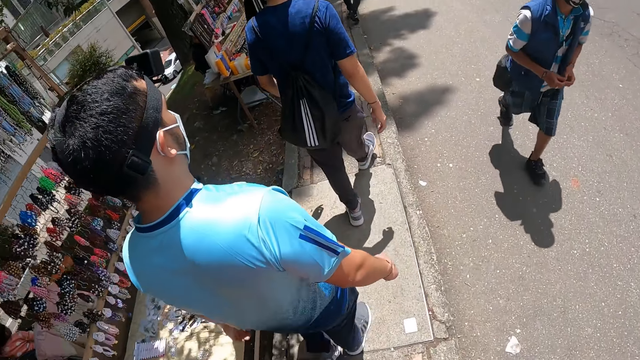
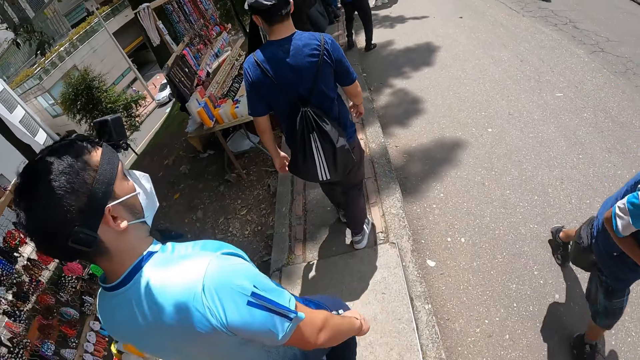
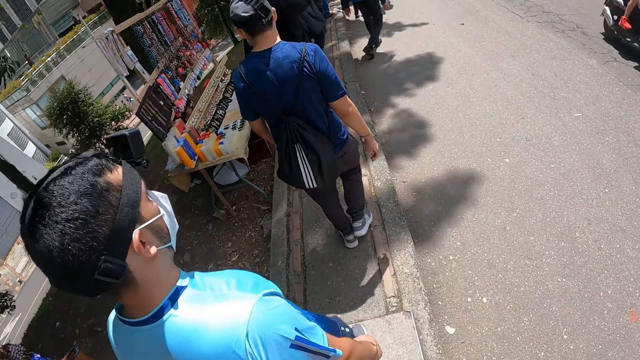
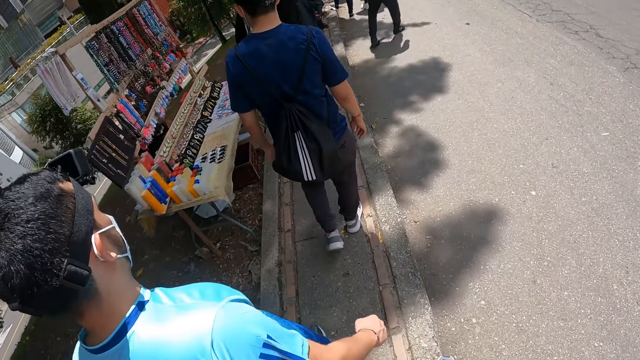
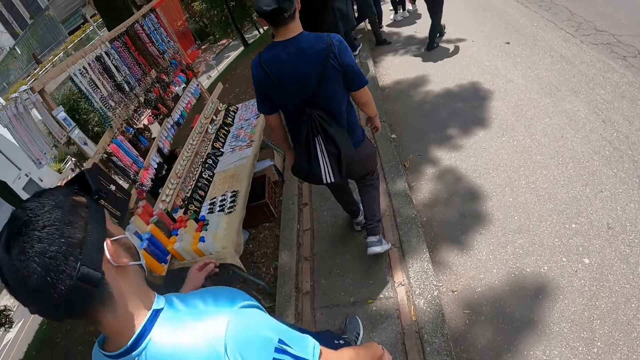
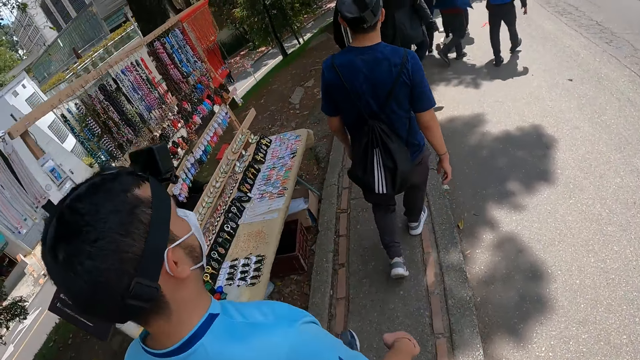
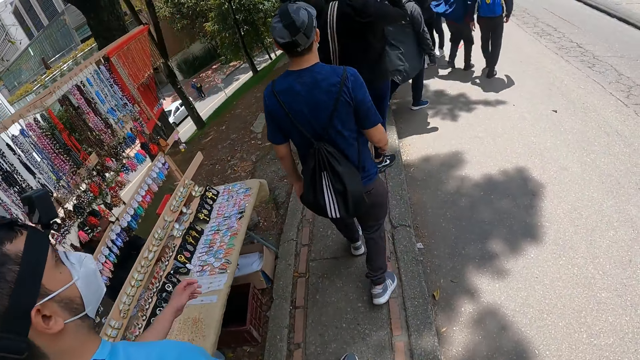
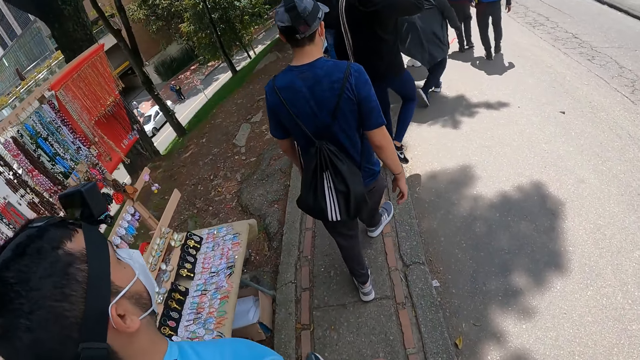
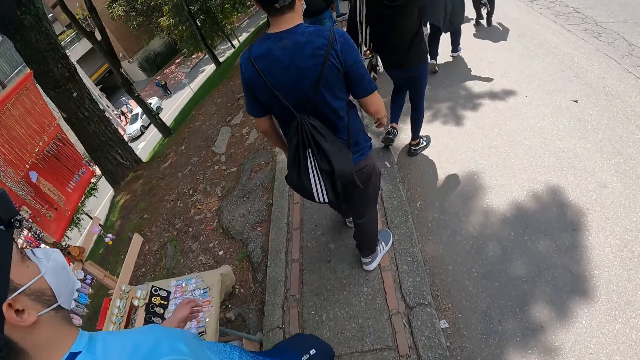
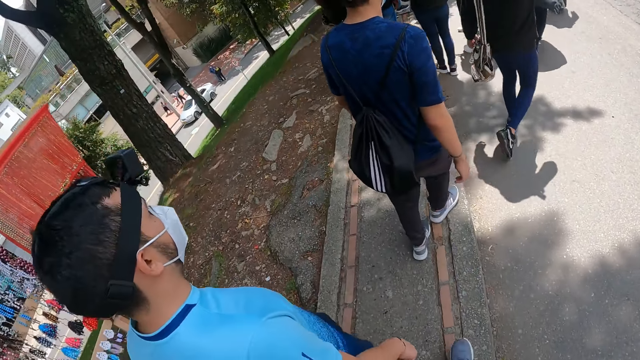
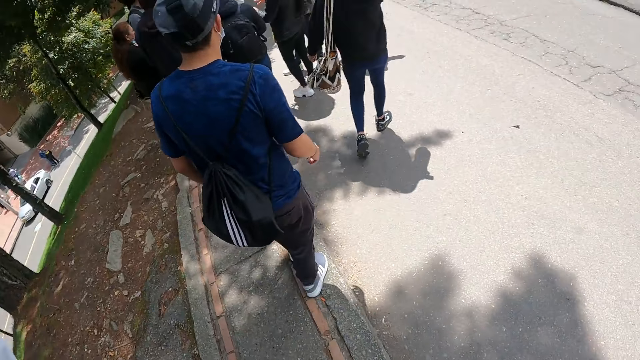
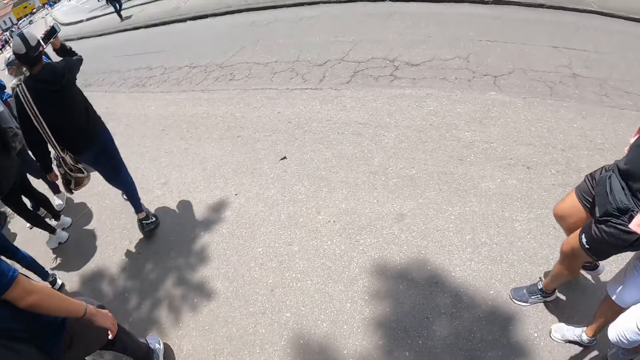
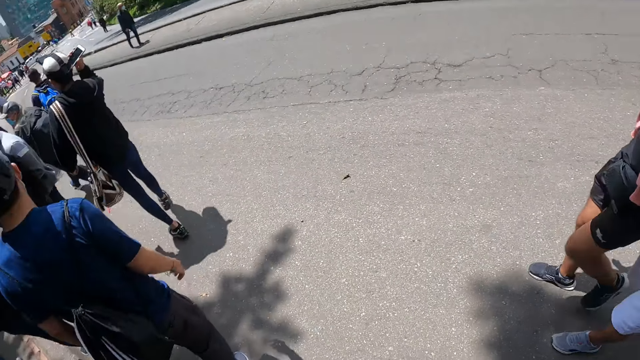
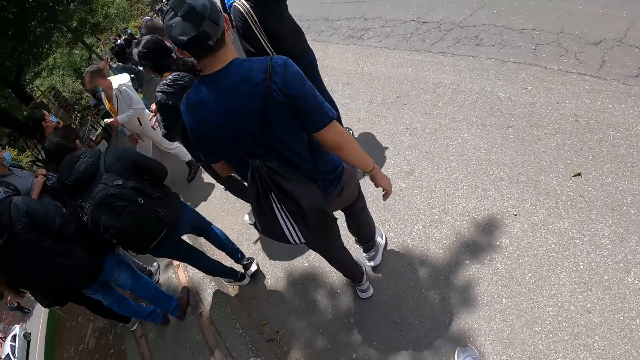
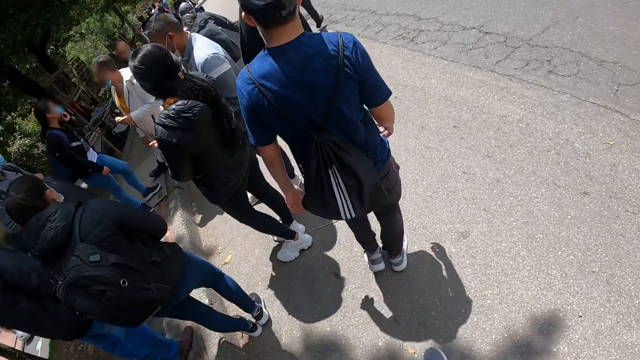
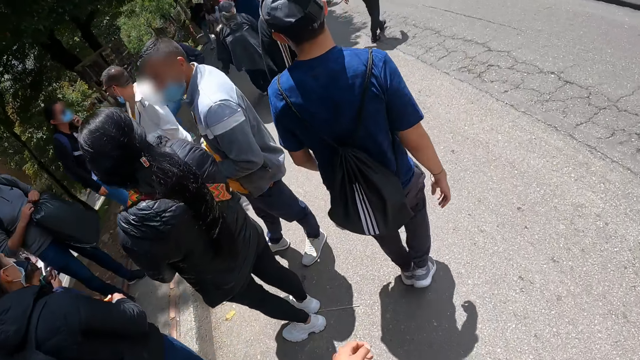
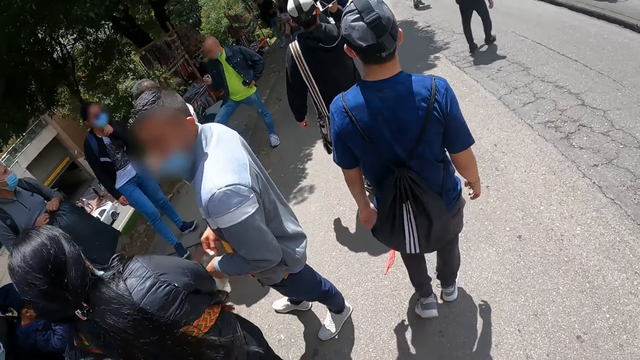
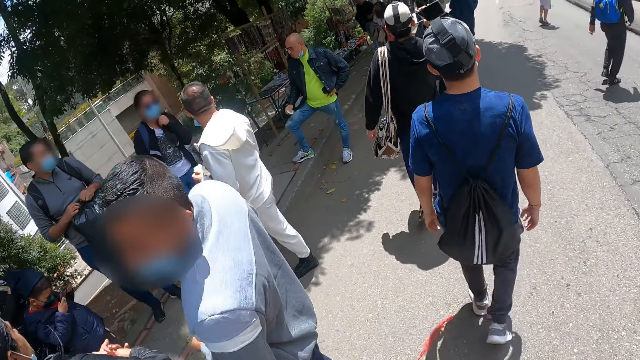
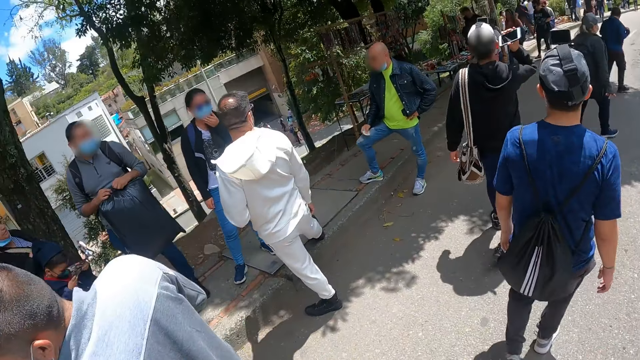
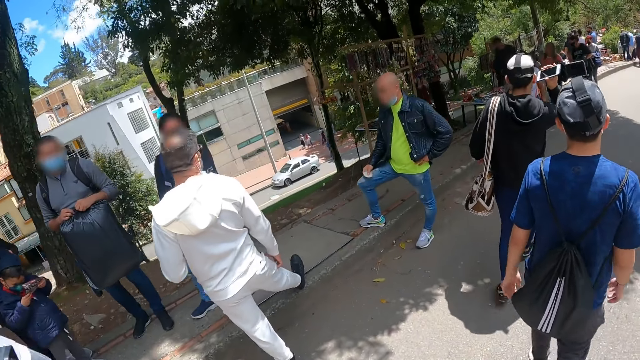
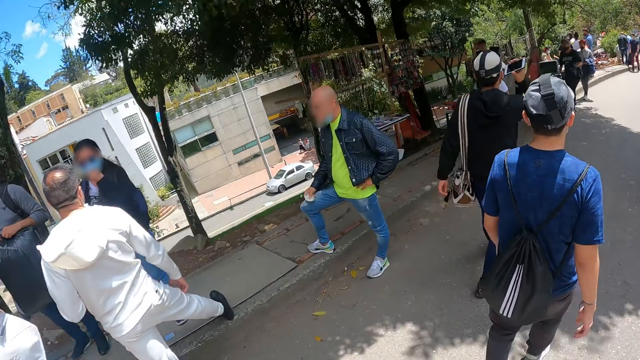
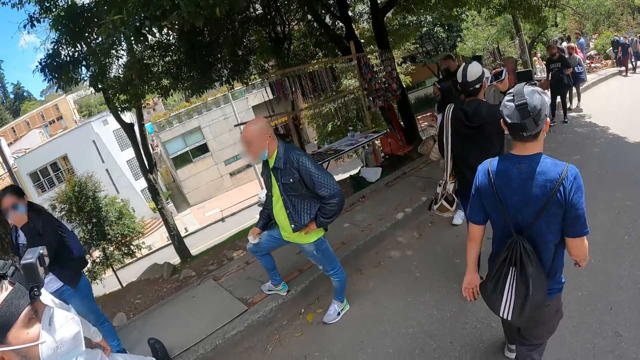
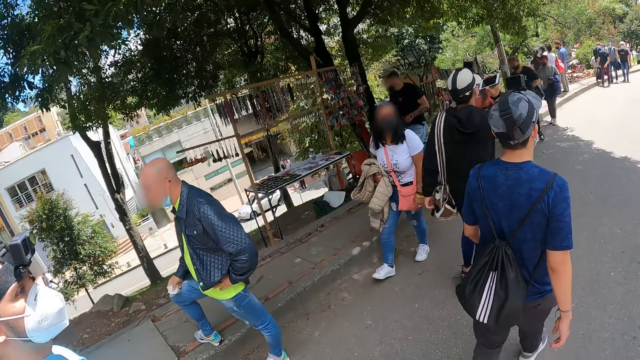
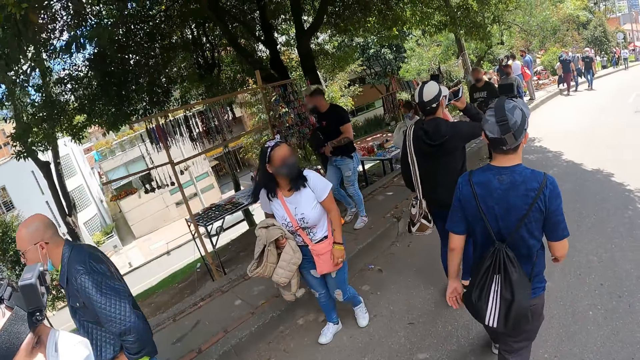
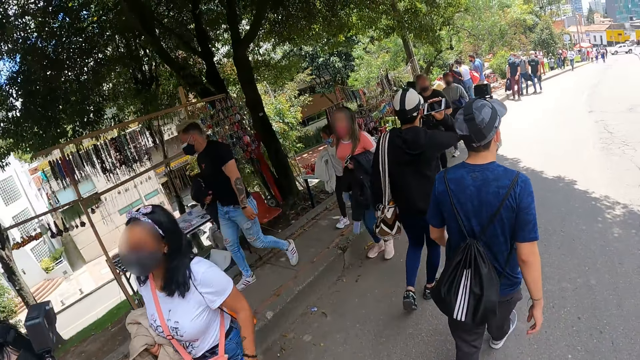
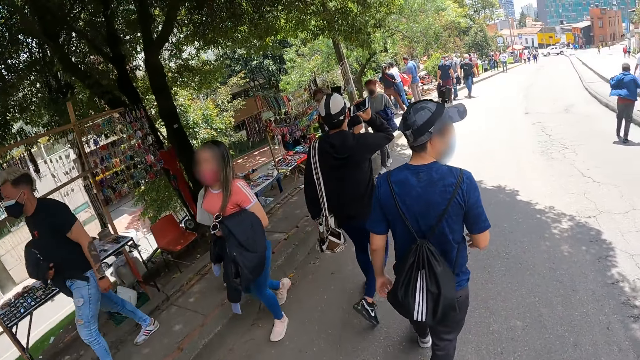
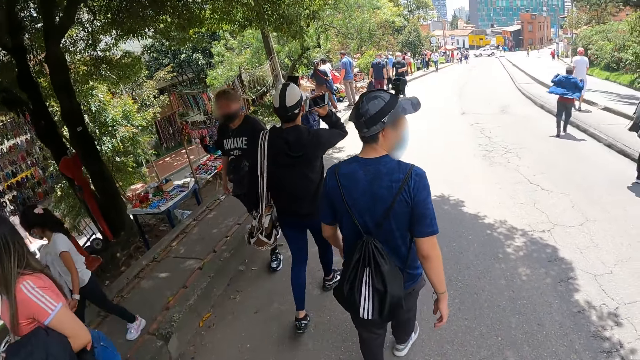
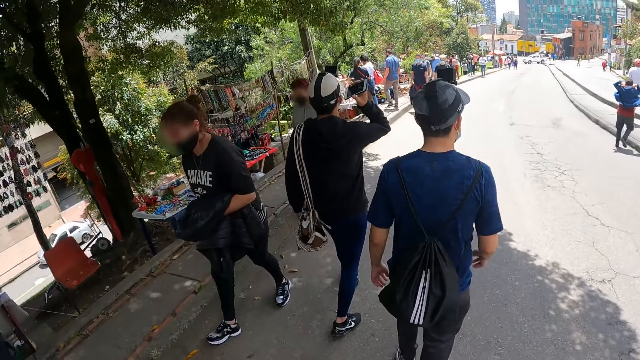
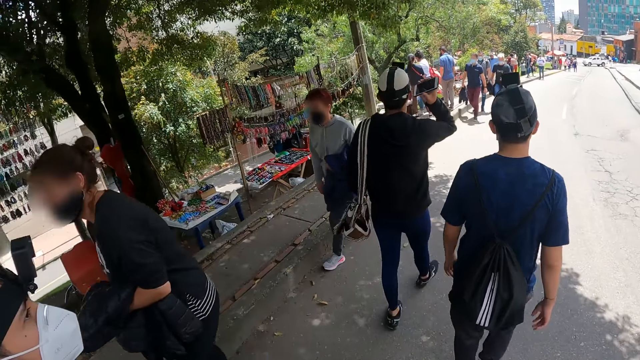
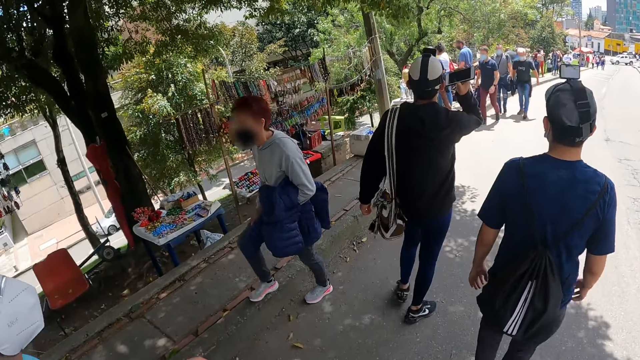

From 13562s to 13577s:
A man walks past the camera wearer. Another man walks on the road. Another man walks on the road. The camera wearer walks on the road. Another man walks on the road. A group of people walk past the camera wearer.

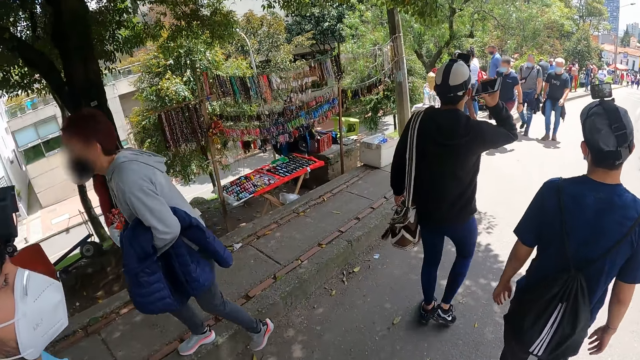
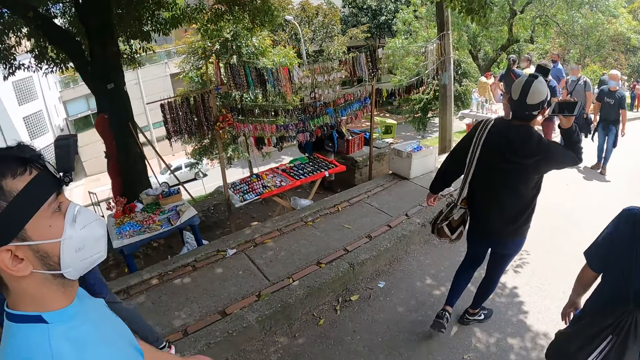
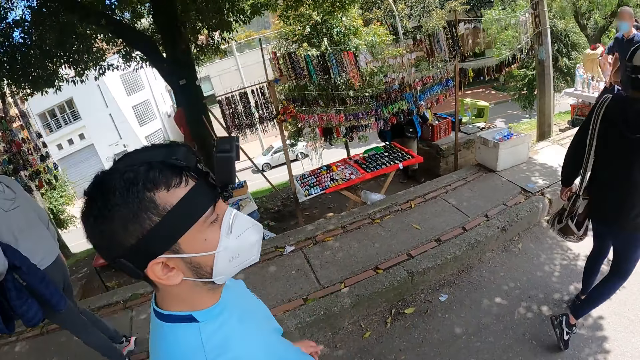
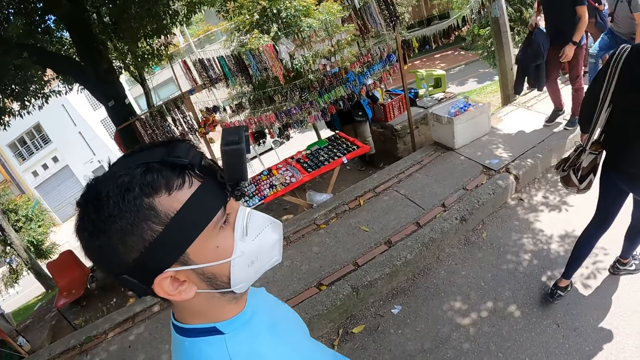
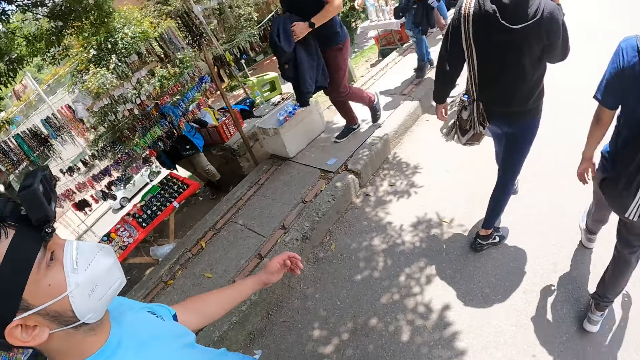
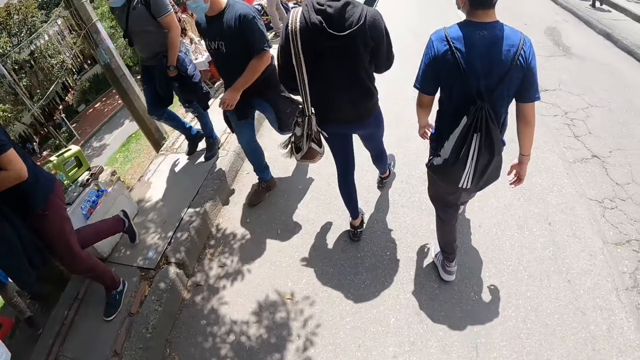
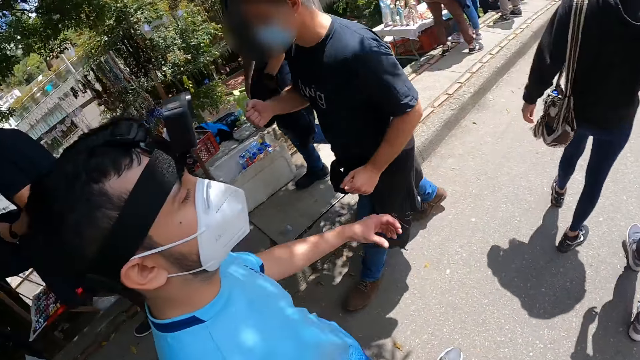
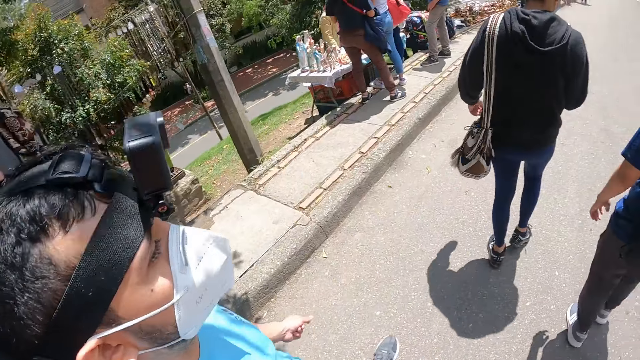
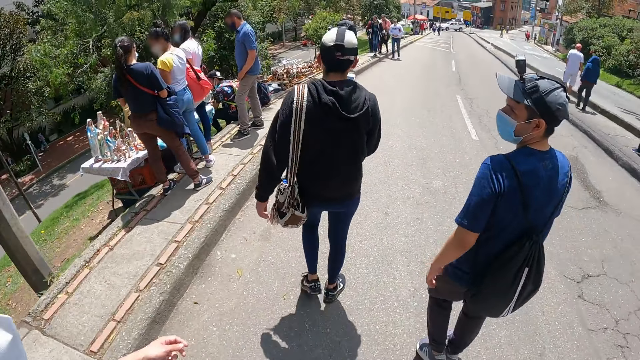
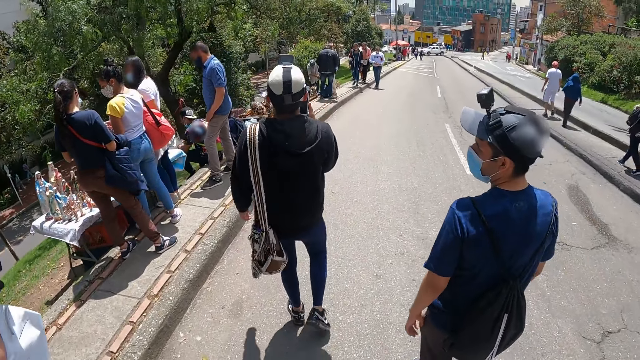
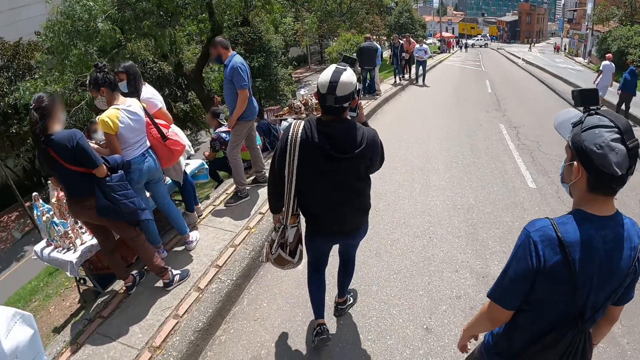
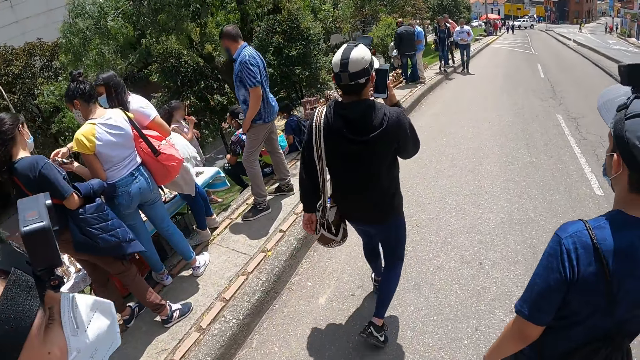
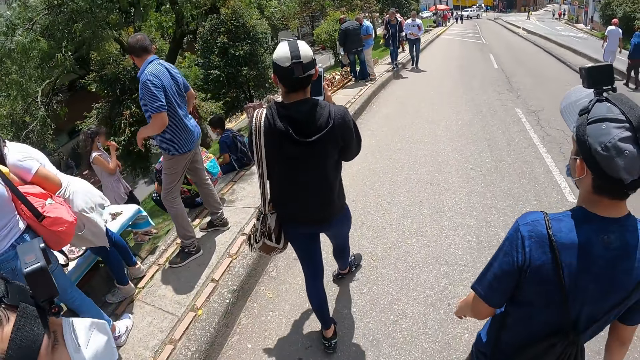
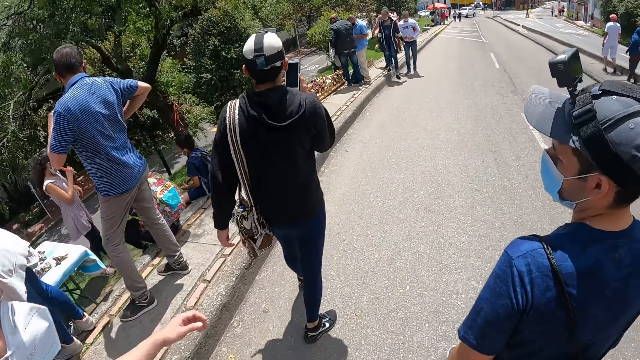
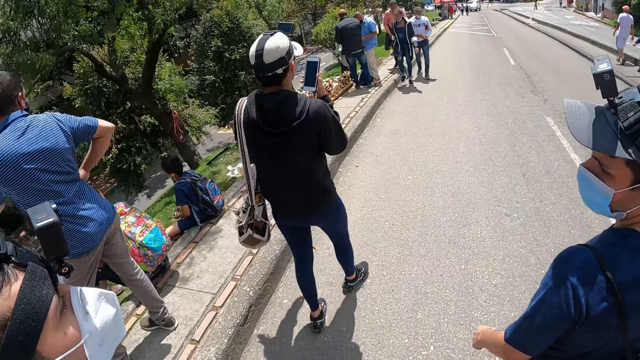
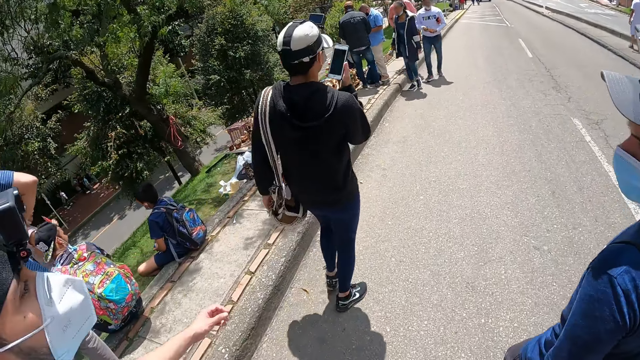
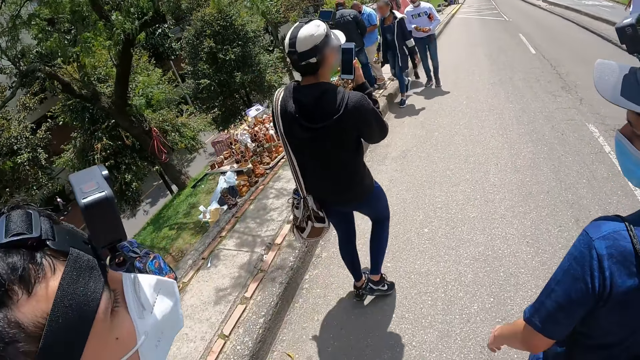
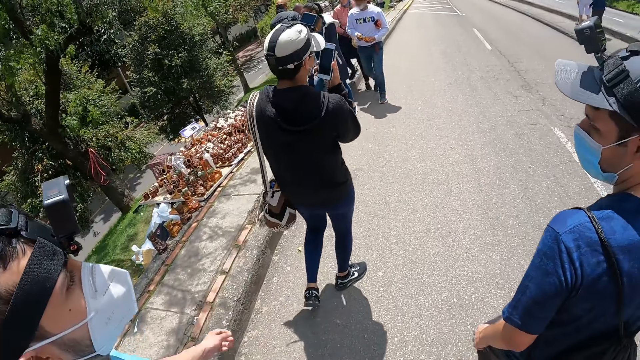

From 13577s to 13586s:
A man talks on the phone in his right hand. The camera wearer converses with another man and a third man. The three men walk along the street.
